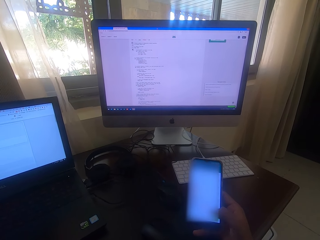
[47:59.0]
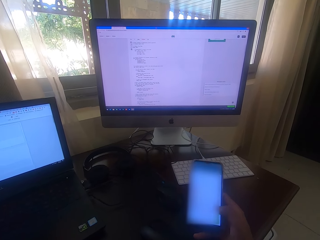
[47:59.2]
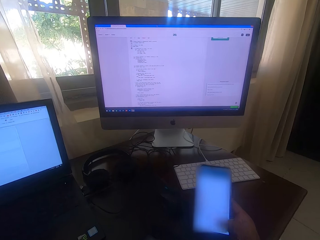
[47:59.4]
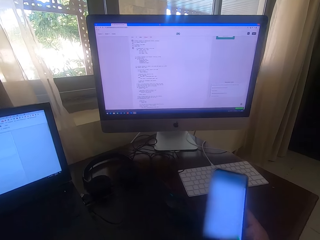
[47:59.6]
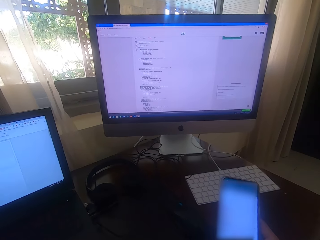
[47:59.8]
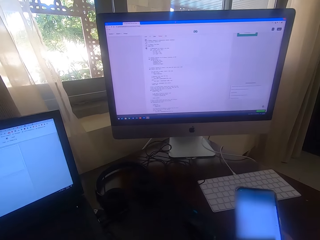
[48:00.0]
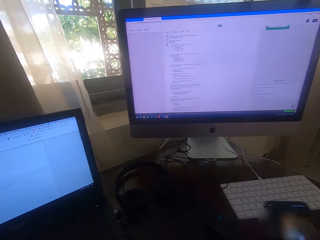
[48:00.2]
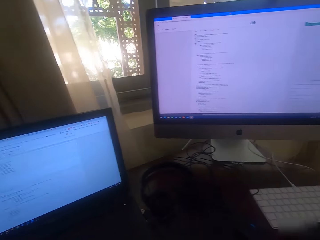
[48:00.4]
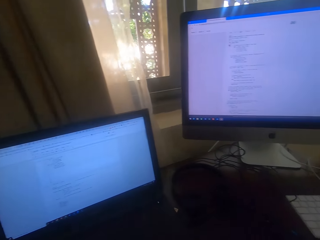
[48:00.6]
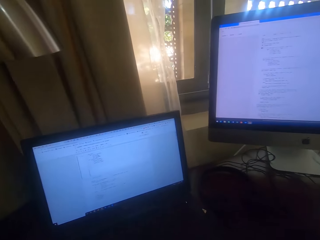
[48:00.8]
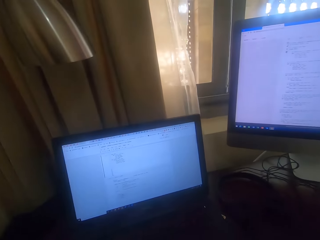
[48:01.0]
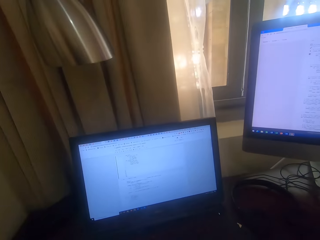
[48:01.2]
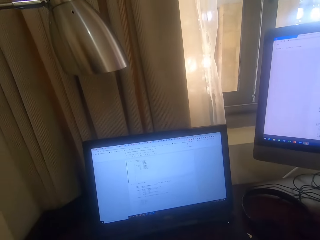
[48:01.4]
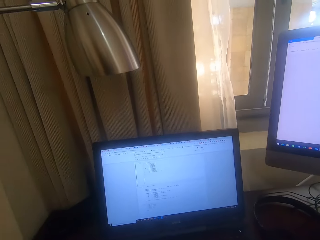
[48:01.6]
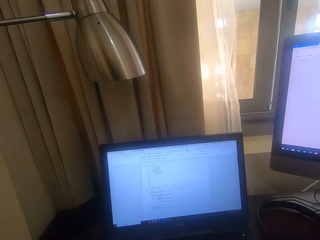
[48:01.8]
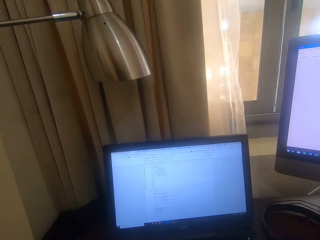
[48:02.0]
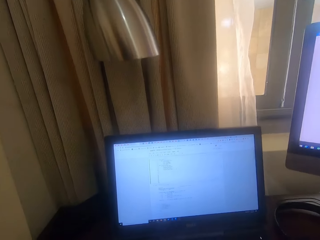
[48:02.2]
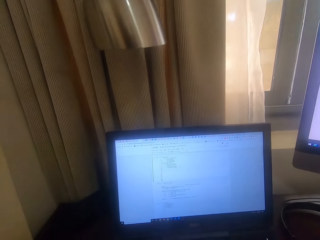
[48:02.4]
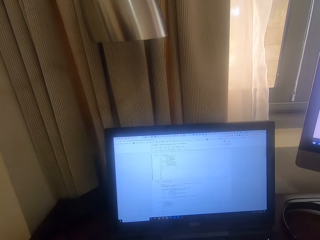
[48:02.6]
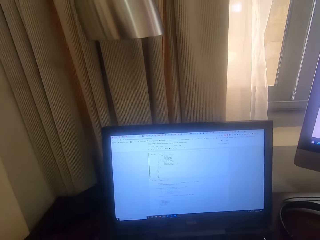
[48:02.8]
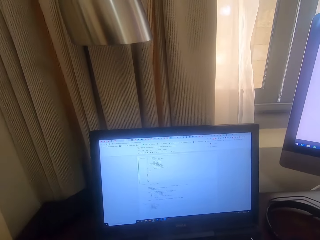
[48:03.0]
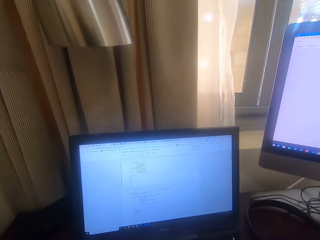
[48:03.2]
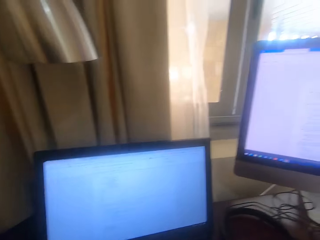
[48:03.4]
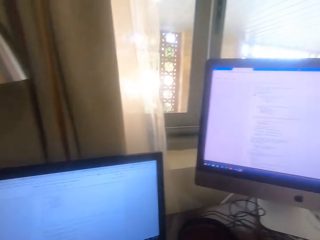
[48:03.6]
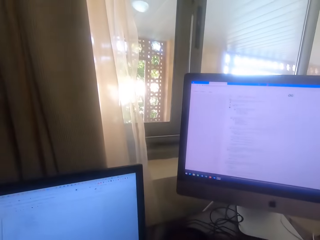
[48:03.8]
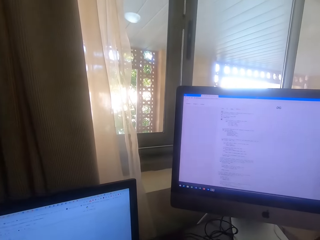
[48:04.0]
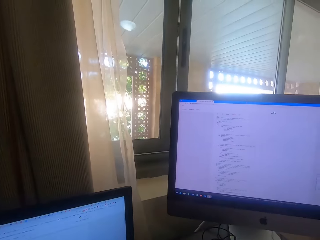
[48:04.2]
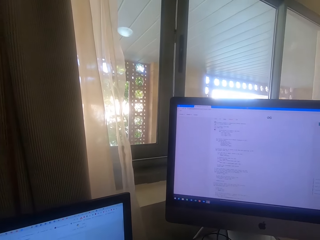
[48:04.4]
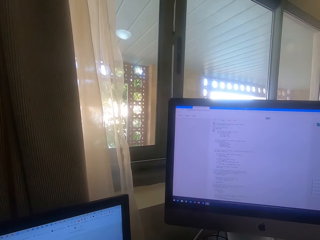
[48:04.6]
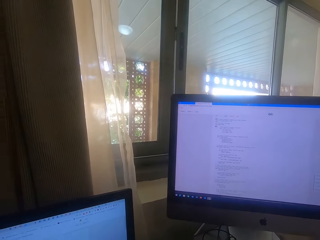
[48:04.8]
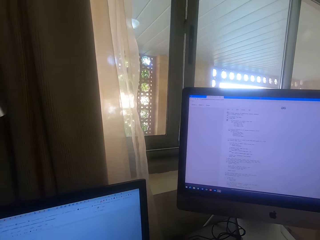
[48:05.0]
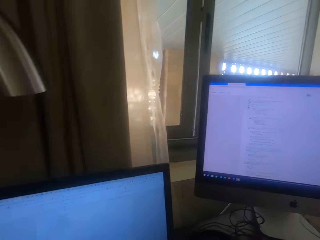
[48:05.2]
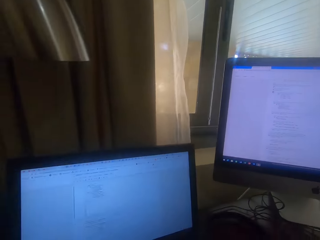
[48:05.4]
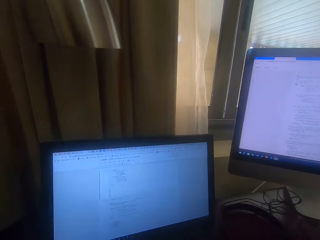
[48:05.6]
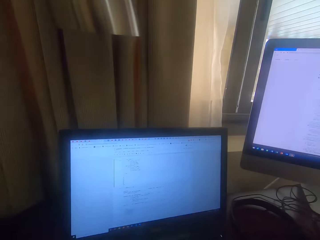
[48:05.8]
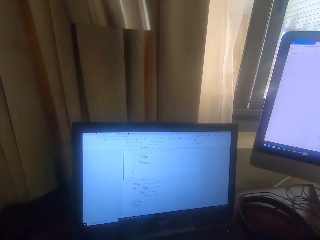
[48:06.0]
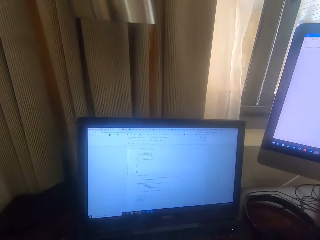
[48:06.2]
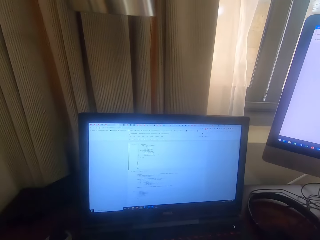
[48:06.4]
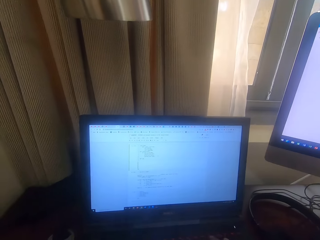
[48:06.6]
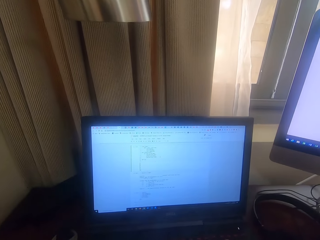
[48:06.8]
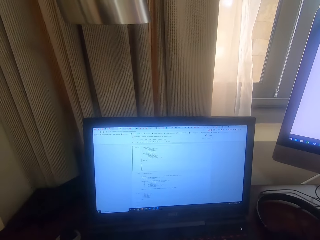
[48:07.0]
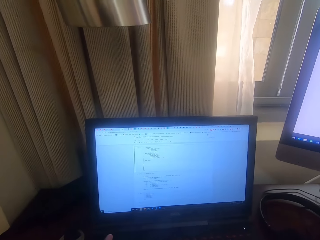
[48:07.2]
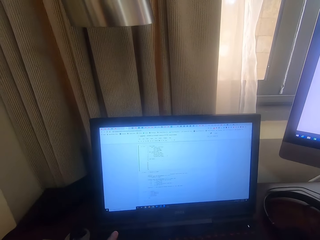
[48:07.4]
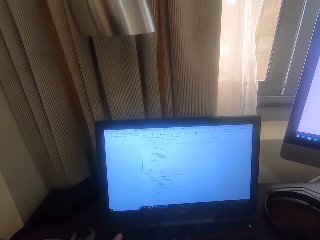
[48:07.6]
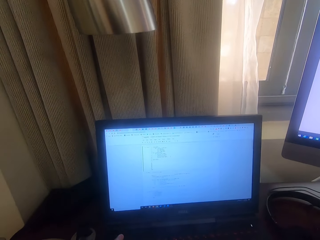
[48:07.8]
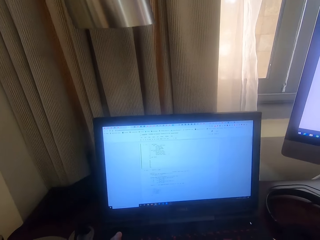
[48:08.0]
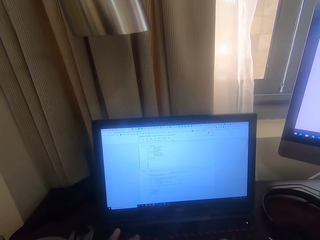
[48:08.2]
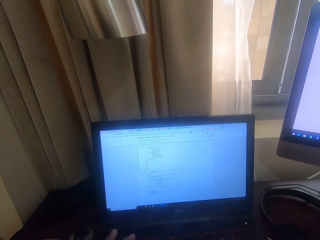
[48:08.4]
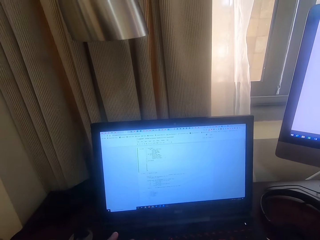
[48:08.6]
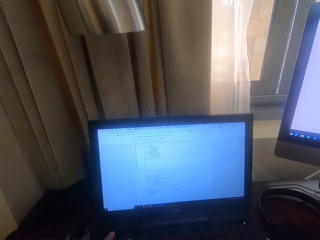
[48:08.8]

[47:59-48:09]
The camera wearer looks around. They operate a laptop. They look at the computer. They type with the laptop keyboard.

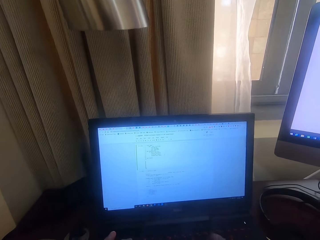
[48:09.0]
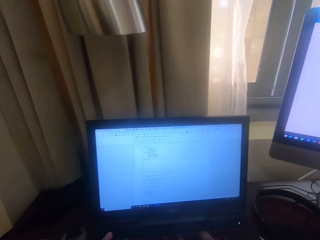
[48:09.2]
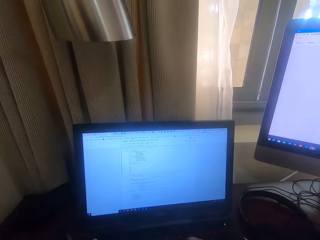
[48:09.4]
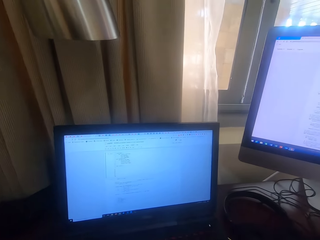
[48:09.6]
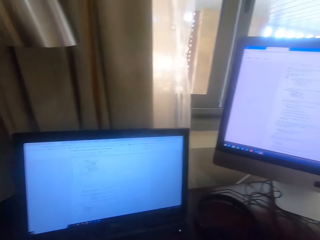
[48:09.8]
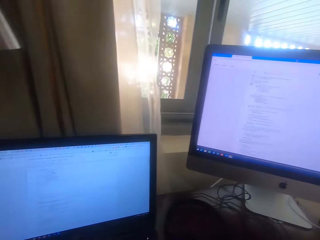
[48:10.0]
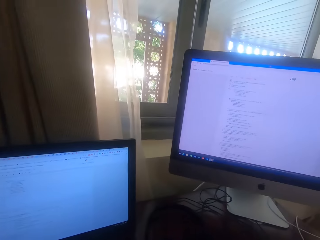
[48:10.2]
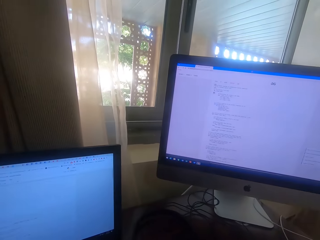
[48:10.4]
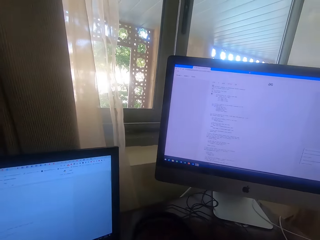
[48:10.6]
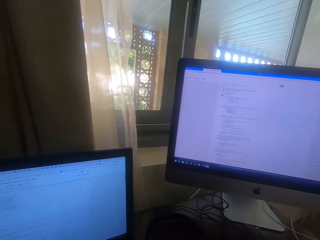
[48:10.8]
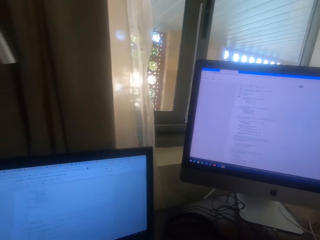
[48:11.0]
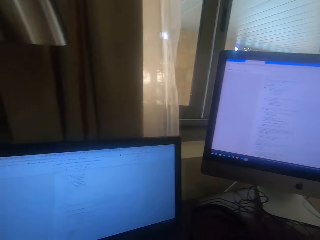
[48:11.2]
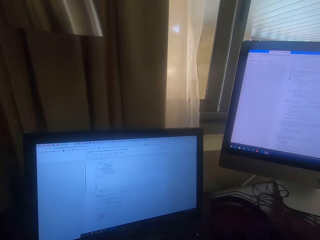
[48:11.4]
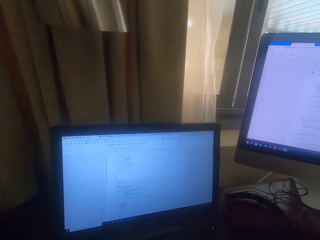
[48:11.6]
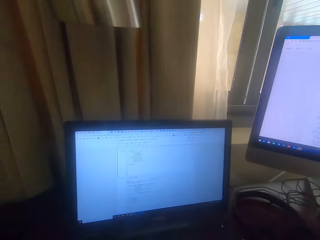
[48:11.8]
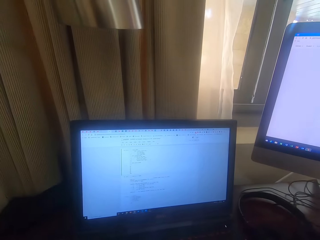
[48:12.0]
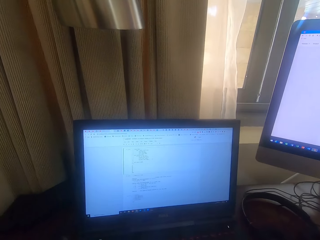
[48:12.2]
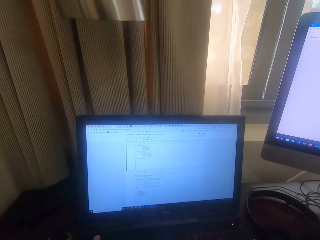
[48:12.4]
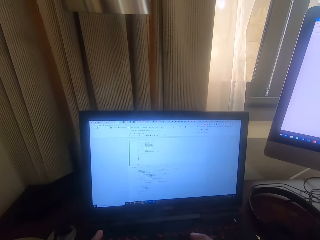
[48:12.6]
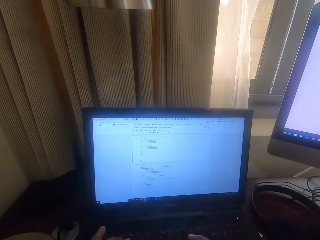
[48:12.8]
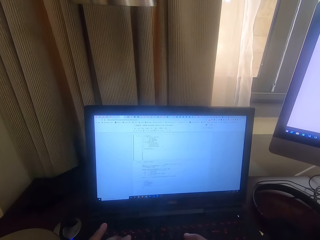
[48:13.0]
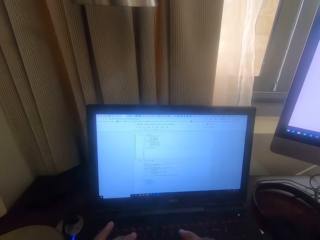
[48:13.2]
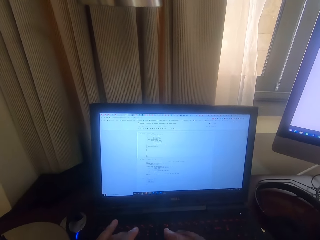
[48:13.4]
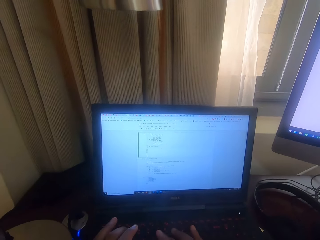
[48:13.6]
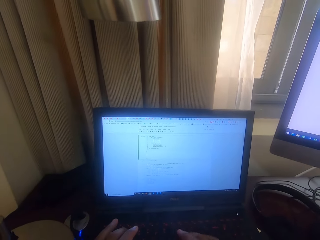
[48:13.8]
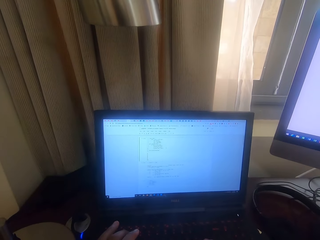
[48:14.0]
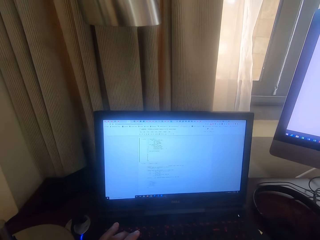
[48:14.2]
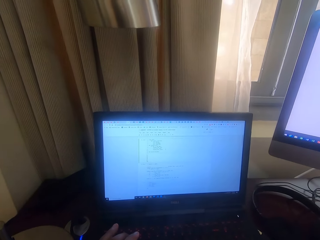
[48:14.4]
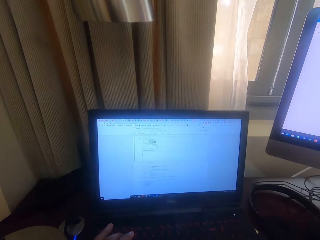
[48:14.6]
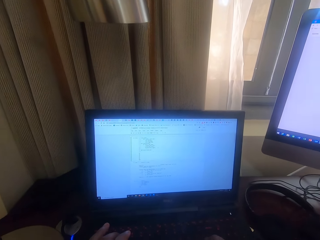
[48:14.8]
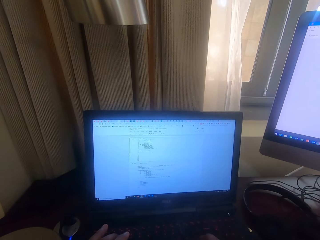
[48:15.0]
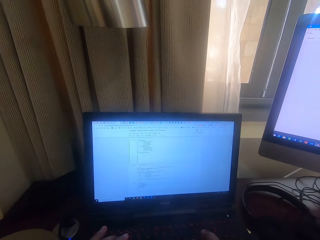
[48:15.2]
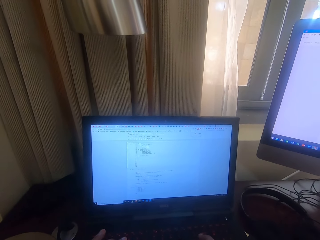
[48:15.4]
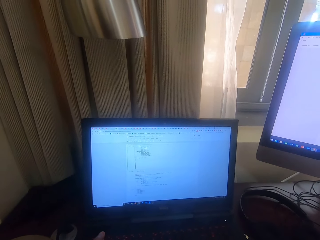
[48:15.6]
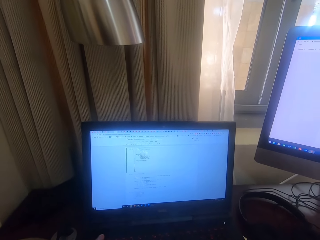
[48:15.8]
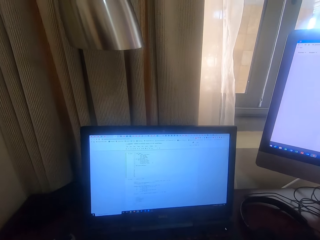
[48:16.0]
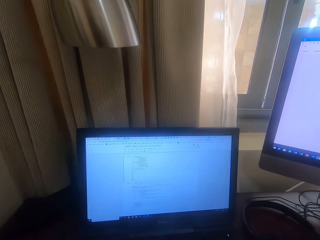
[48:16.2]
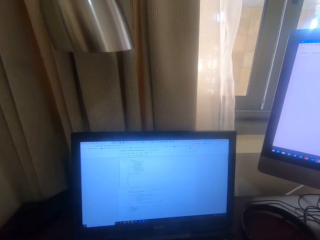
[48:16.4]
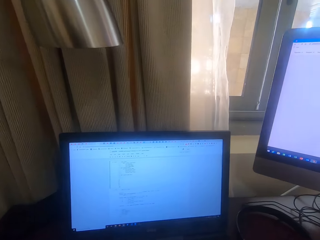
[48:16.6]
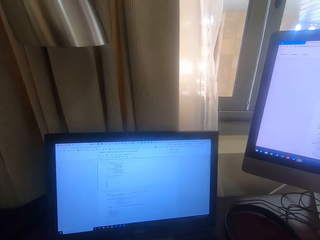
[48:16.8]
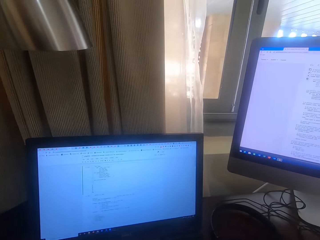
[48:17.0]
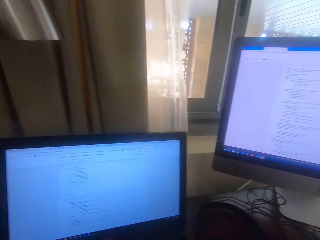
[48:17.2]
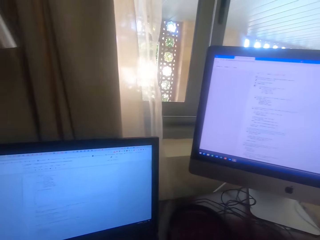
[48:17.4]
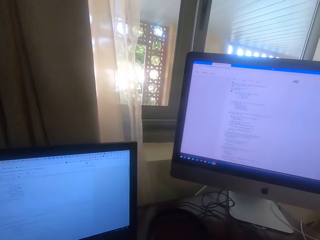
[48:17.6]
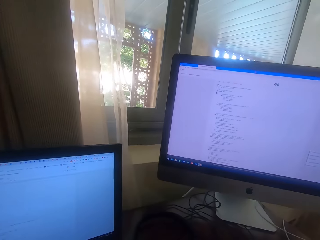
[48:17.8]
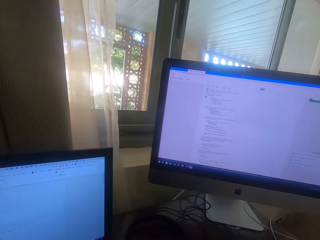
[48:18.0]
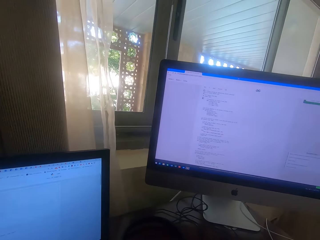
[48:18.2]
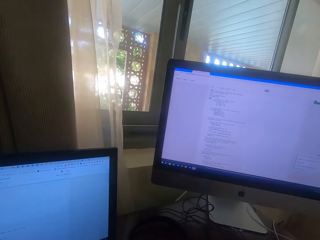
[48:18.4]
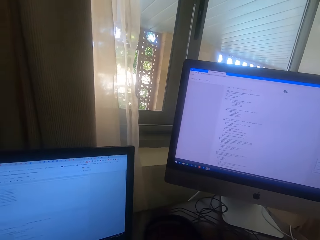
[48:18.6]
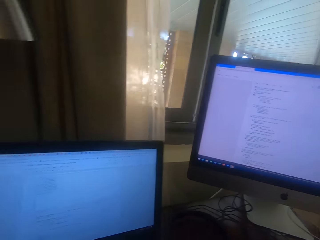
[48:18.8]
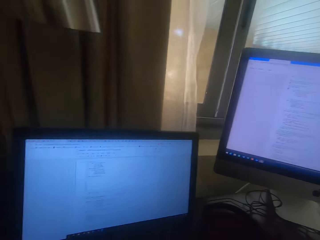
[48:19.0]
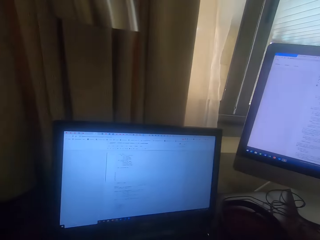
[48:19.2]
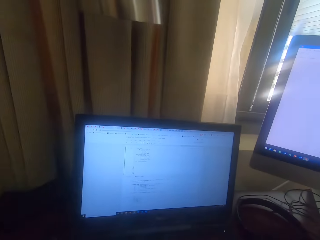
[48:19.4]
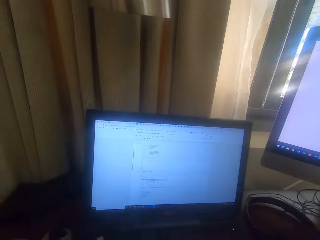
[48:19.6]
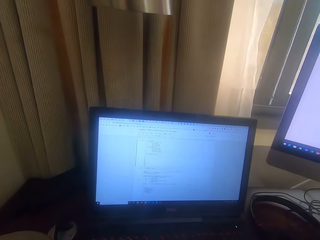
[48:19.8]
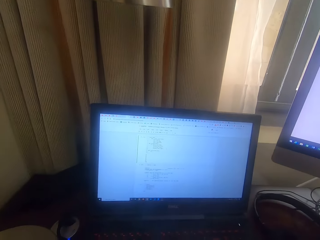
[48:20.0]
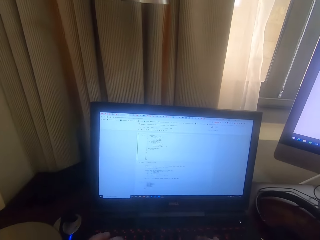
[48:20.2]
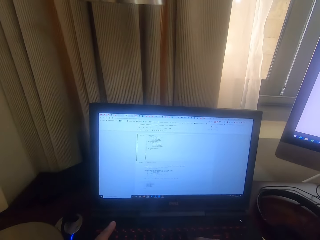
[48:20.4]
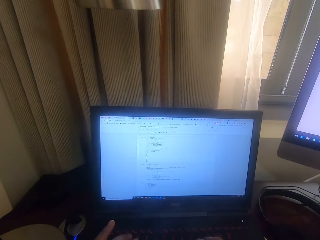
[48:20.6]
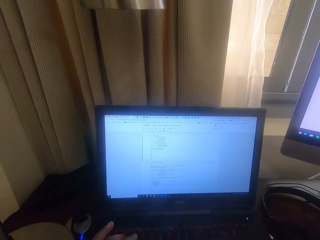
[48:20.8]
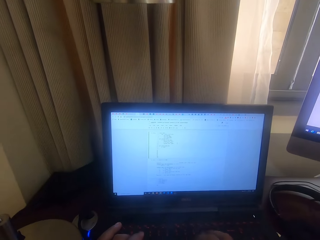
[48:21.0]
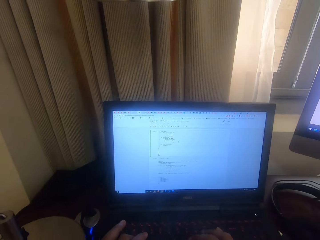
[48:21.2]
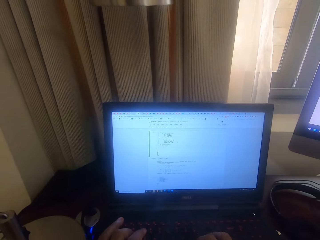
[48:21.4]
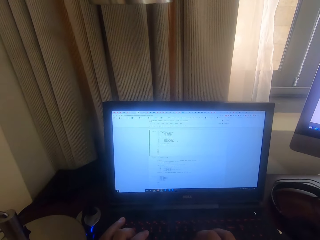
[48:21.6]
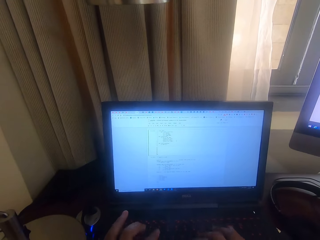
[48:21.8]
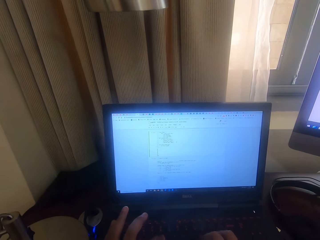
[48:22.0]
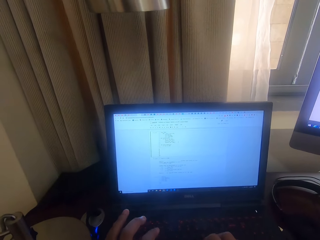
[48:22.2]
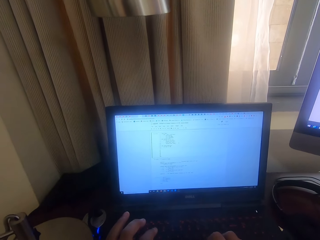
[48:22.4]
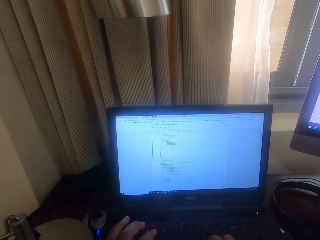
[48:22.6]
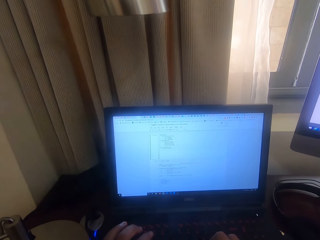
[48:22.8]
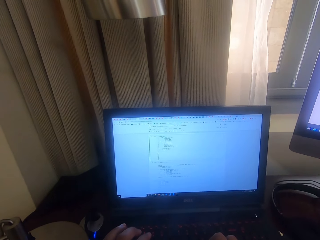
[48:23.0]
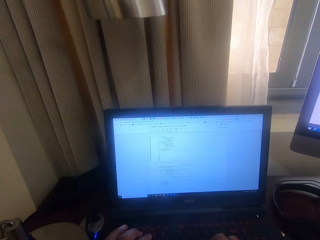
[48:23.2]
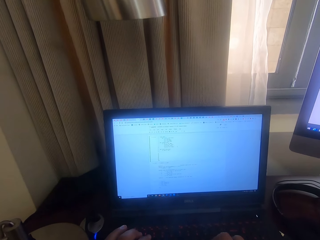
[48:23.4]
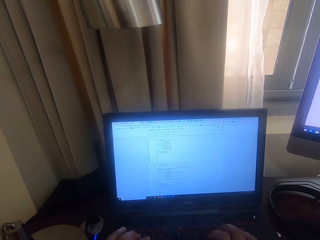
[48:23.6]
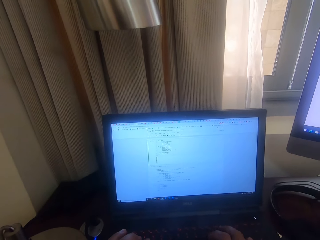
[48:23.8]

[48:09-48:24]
The camera wearer looks around. They look at the computer. They look at the laptop. They type with the laptop keyboard. They operate the laptop. They look at the computer. They look around. They look at the laptop. They type with the laptop keyboard.
